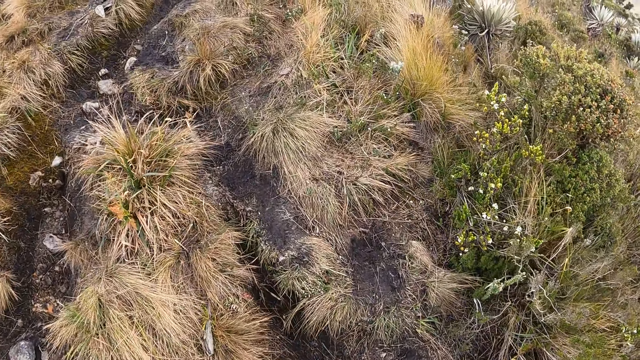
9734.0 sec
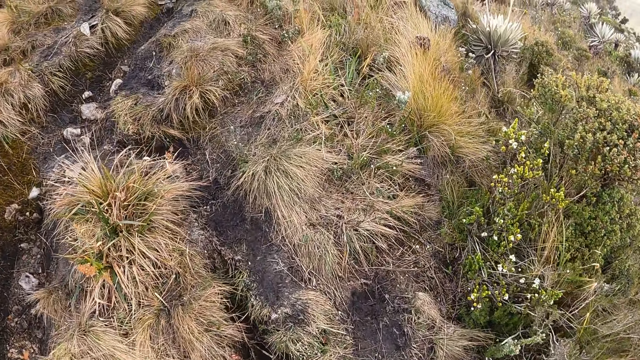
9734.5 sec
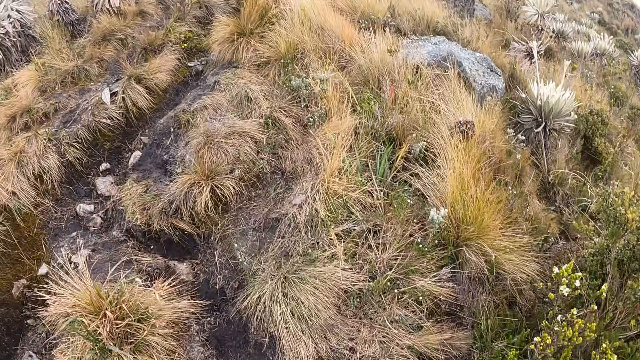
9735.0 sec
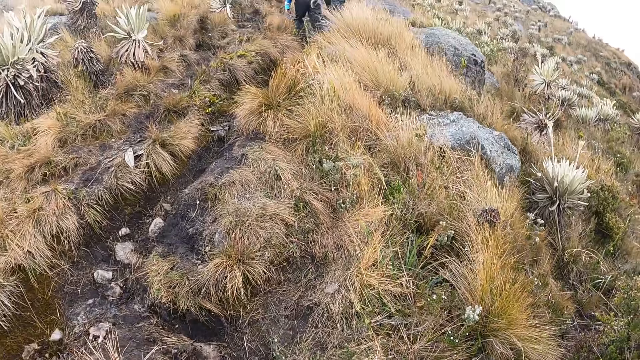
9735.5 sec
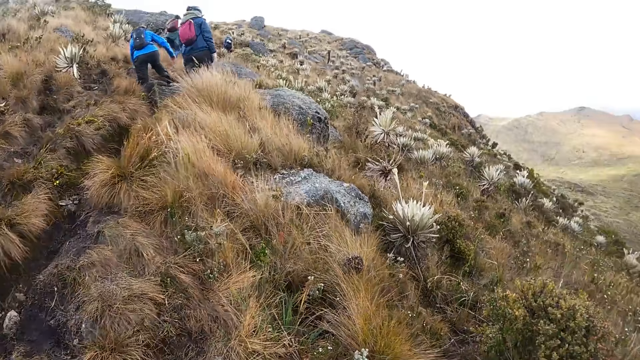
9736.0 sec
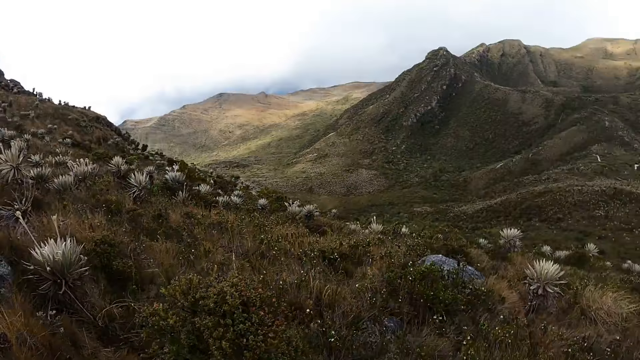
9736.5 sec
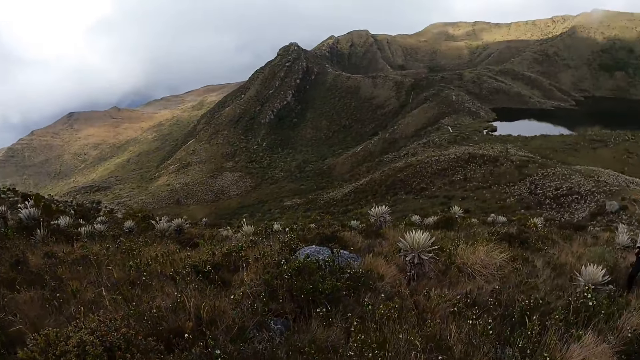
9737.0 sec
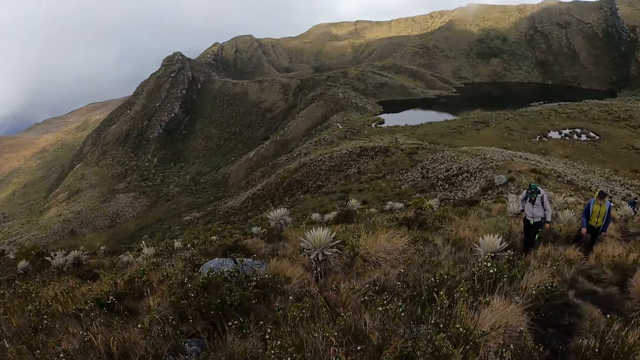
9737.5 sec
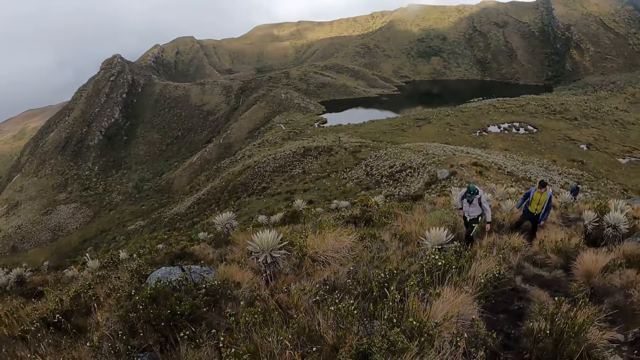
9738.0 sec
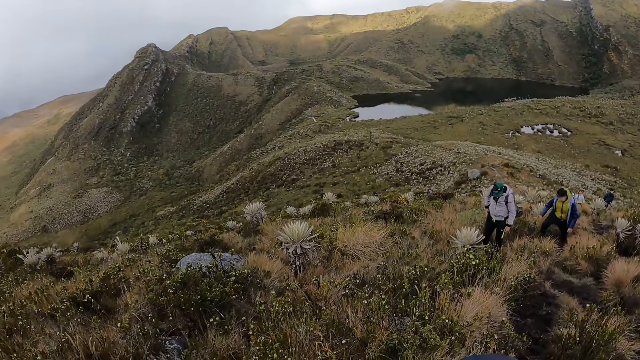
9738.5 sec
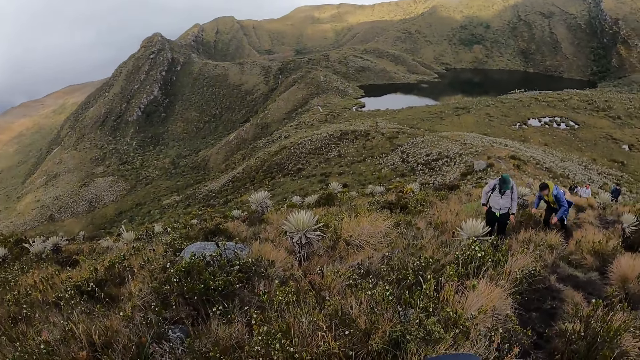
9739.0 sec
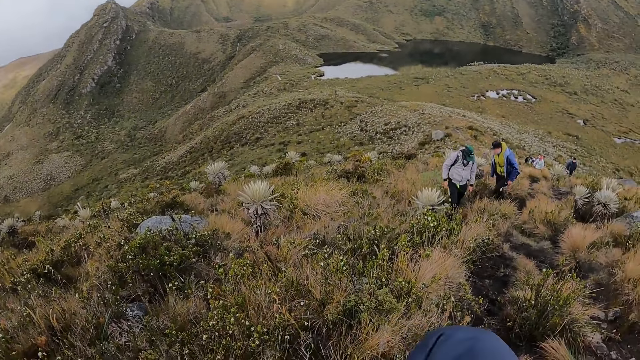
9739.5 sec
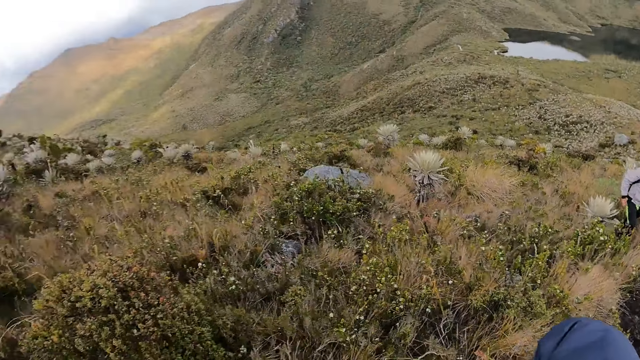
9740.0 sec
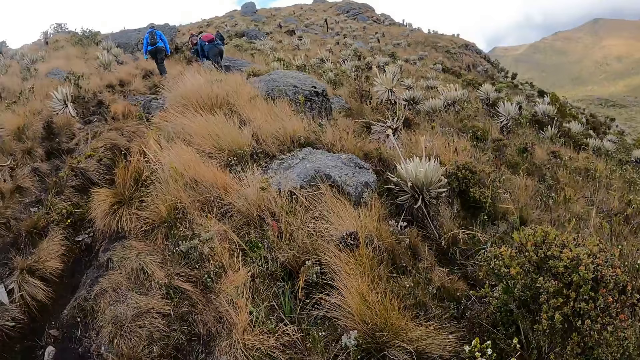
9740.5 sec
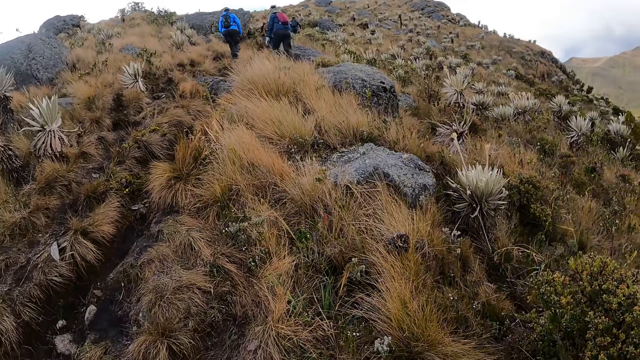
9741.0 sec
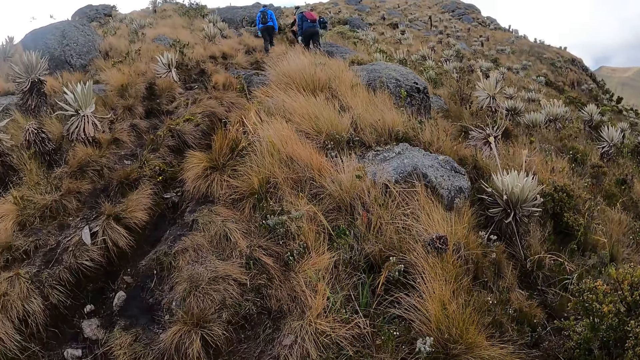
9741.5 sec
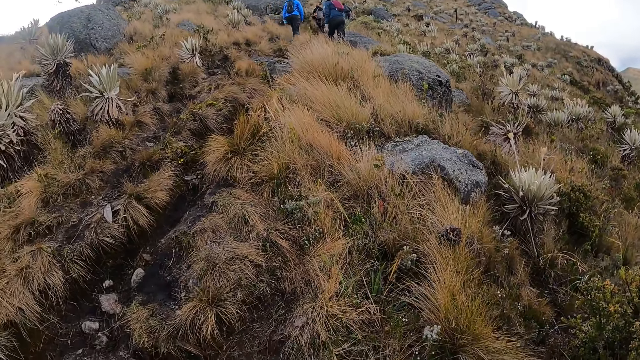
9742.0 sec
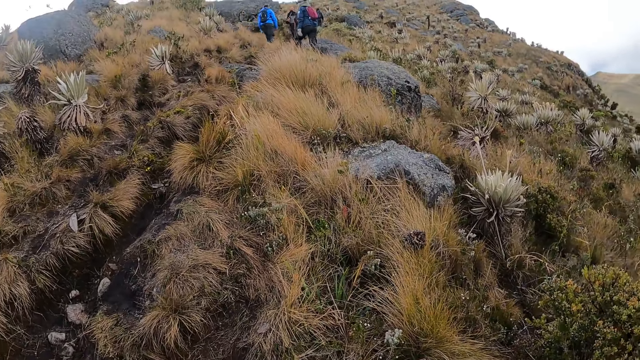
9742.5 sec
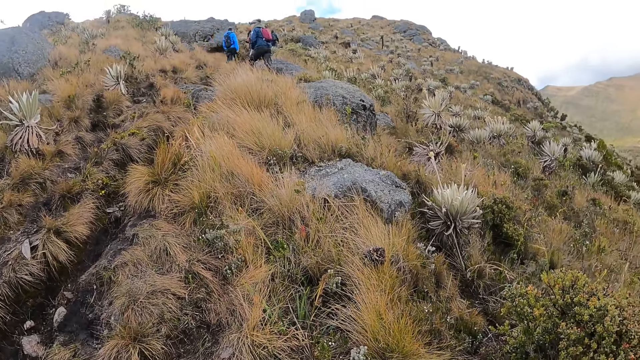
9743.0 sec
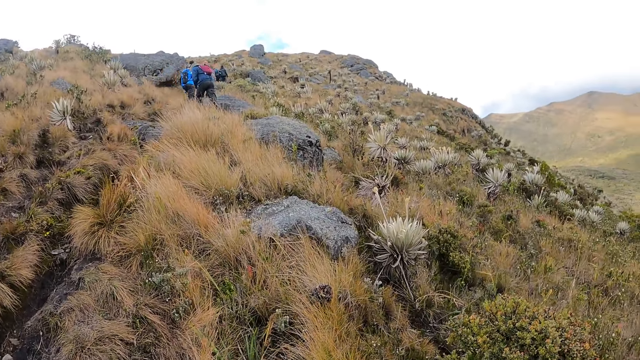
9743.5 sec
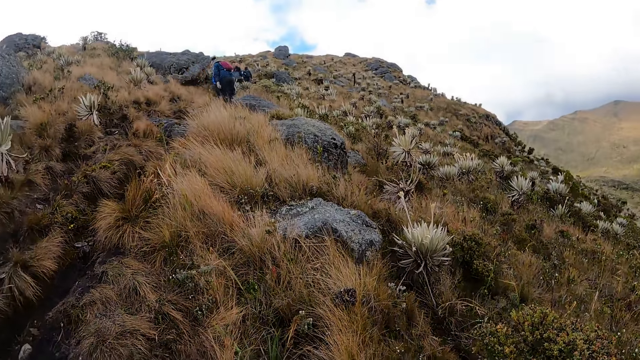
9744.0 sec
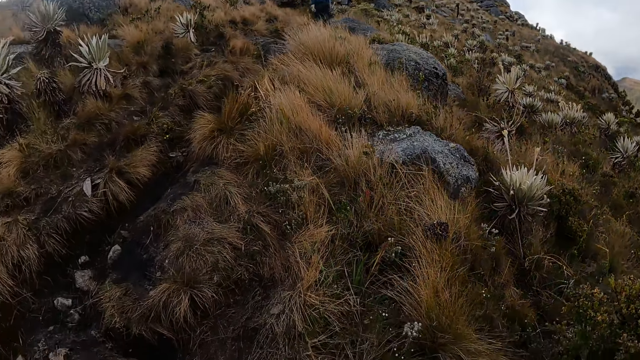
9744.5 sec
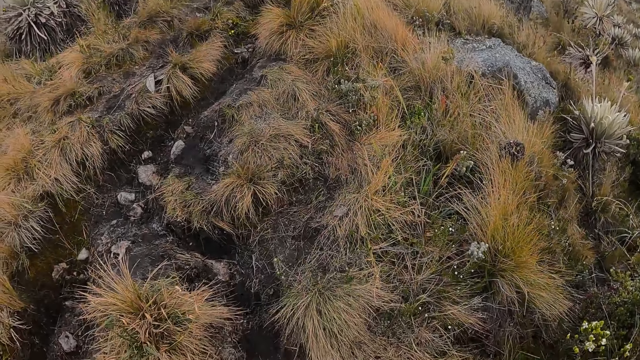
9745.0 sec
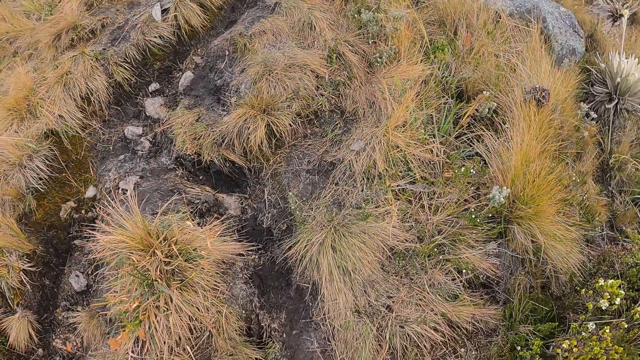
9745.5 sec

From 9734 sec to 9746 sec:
The camera wearer looks around. A man climbs up the hill. Another man climbs up the hill.

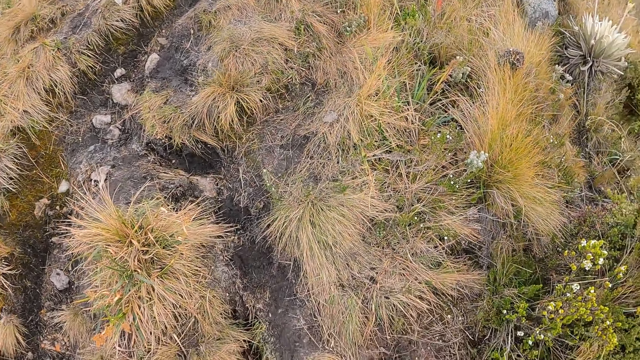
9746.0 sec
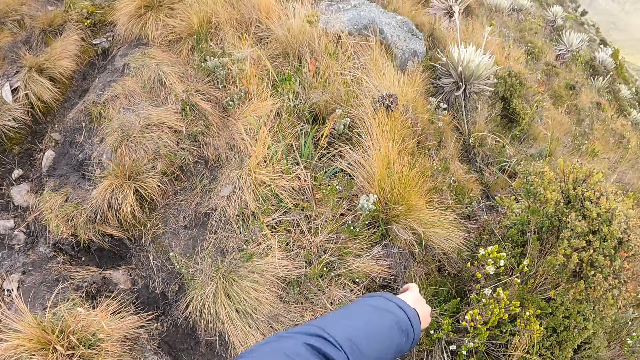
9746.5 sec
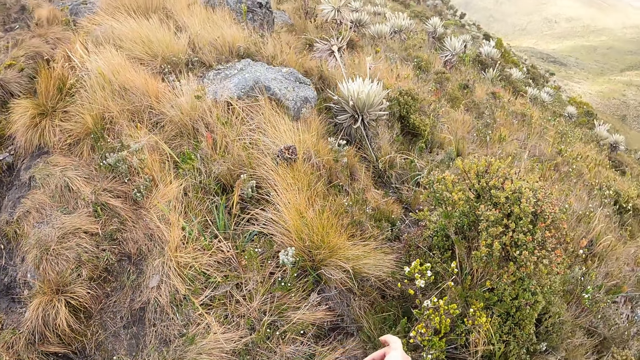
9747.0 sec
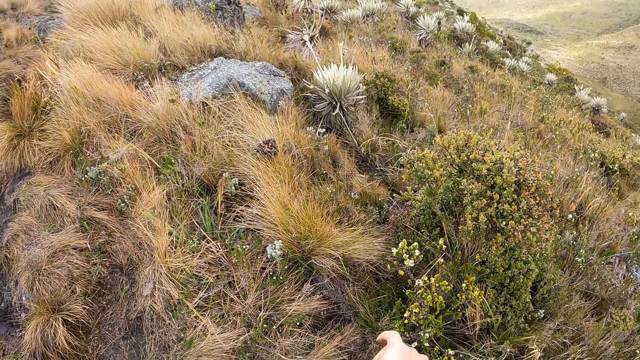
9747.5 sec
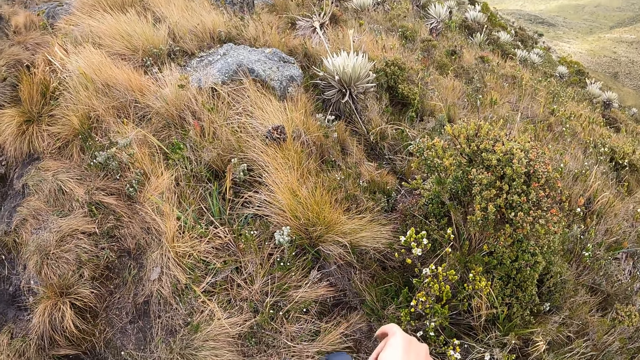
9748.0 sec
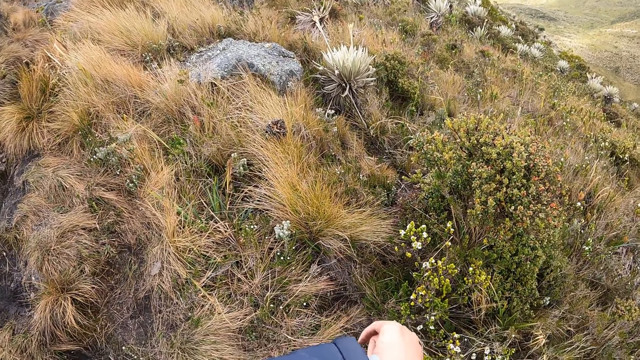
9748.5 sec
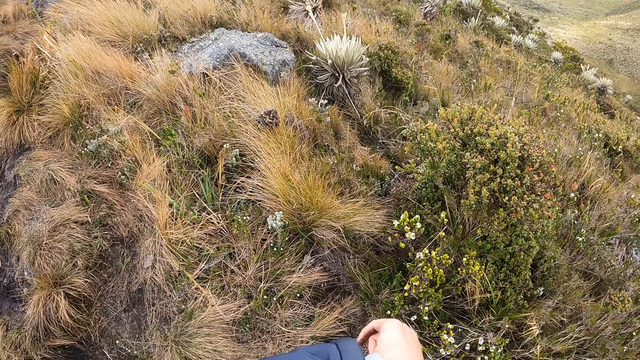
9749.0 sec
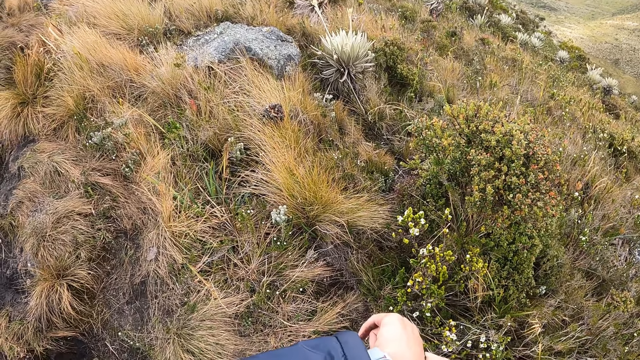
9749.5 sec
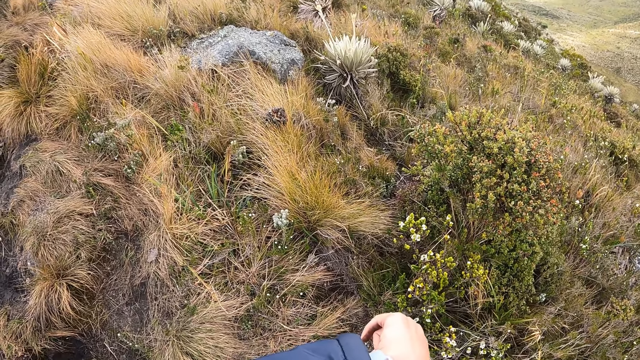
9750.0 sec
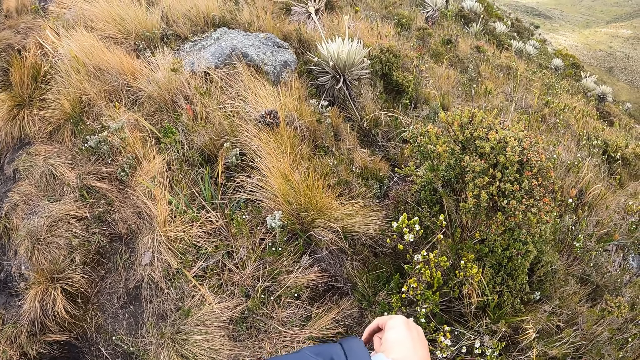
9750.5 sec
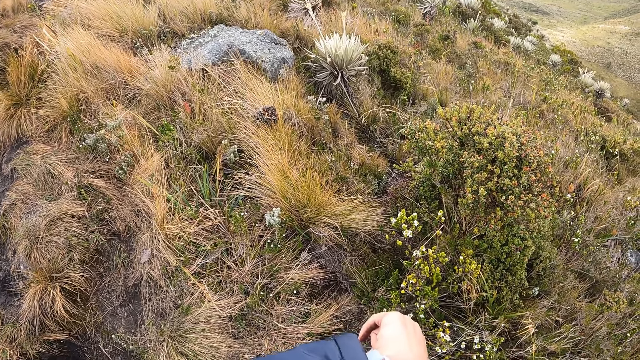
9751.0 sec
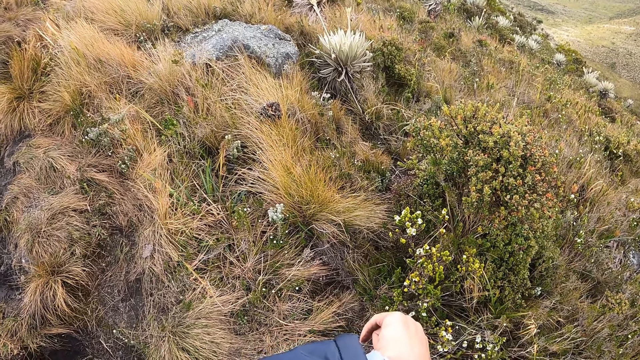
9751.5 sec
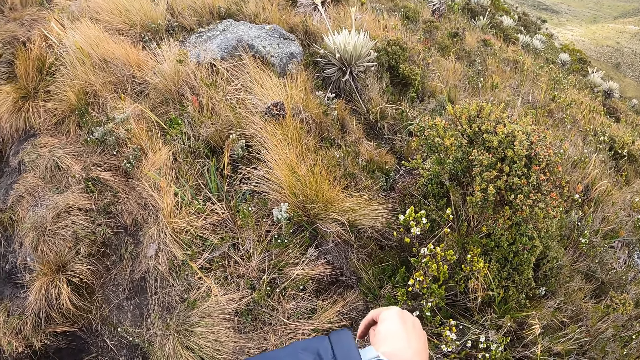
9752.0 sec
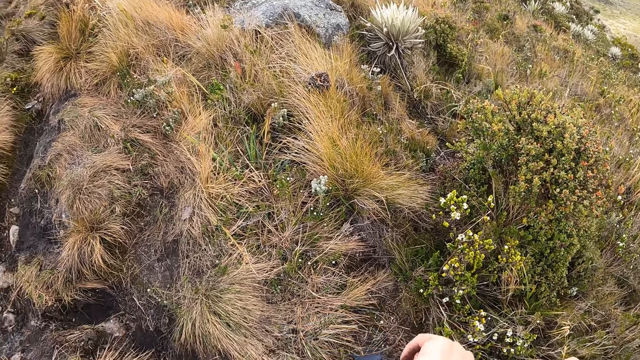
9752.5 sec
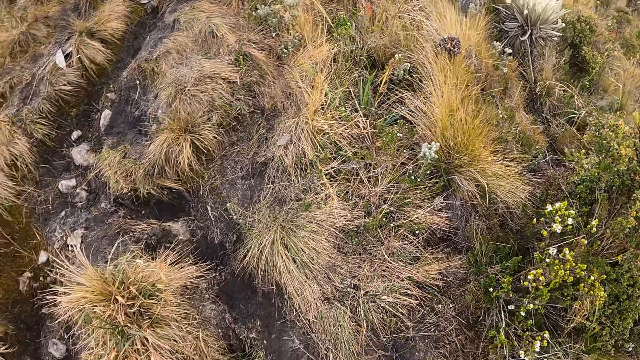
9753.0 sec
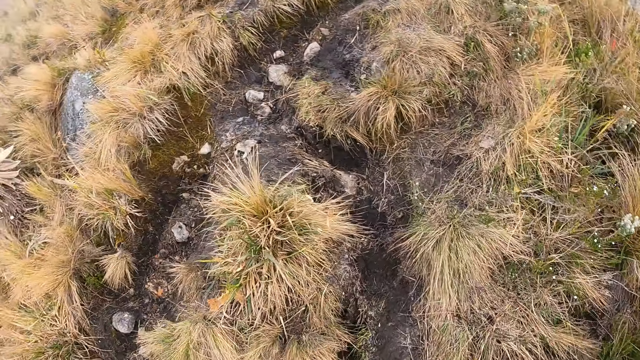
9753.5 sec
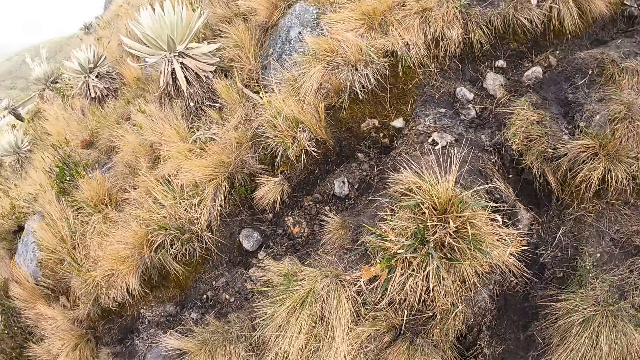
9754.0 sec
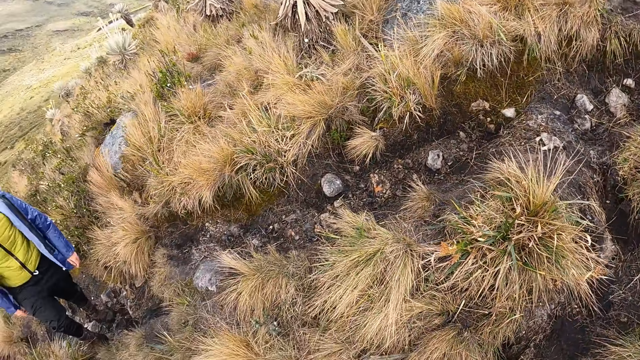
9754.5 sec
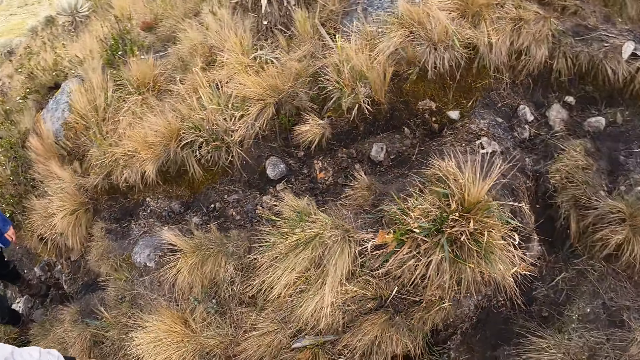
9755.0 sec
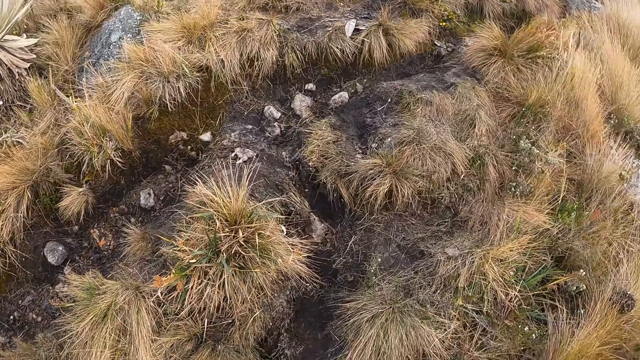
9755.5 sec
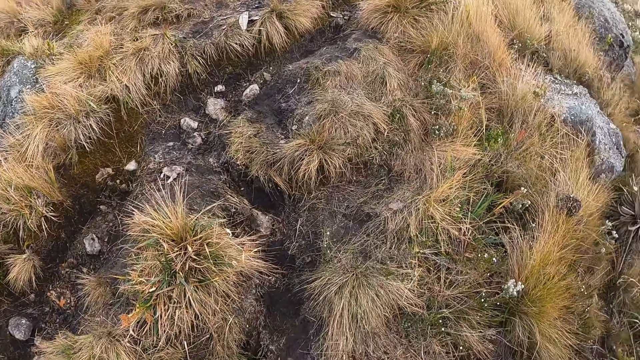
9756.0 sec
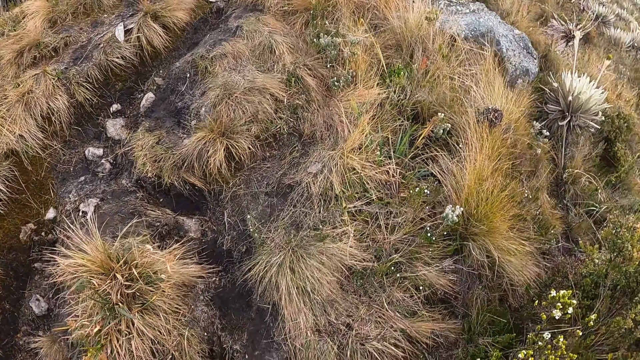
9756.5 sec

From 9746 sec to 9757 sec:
The camera wearer adjusts a watch on her left wrist with her right hand.
